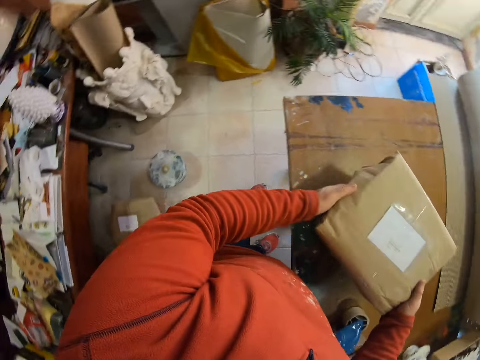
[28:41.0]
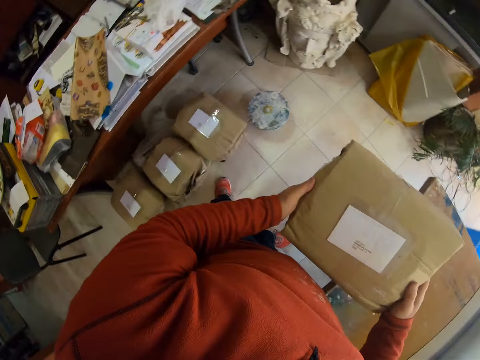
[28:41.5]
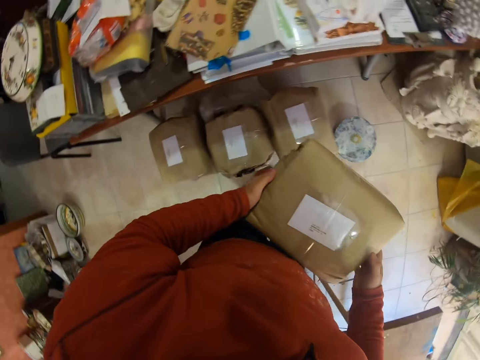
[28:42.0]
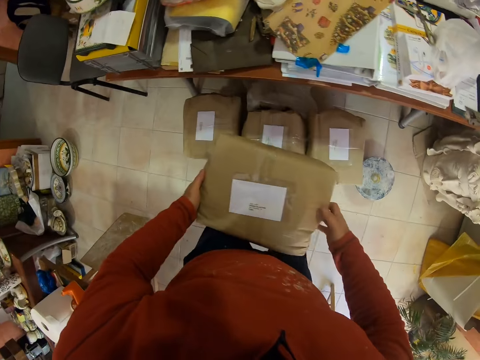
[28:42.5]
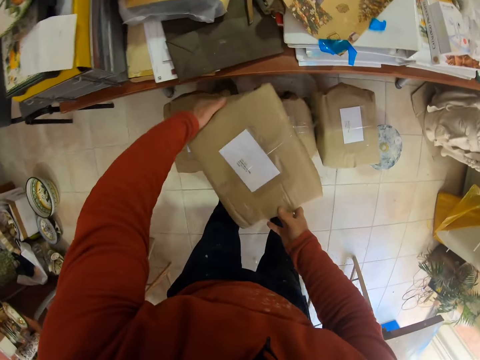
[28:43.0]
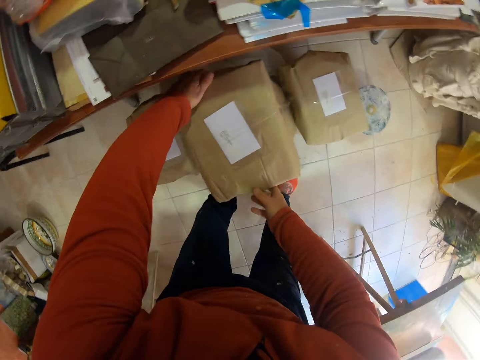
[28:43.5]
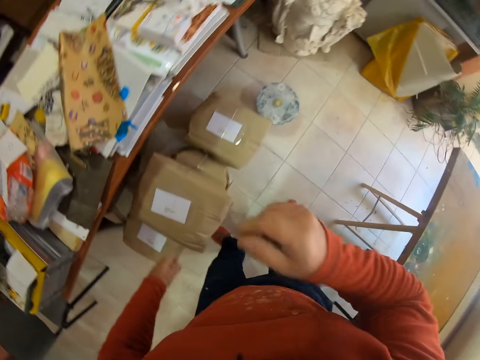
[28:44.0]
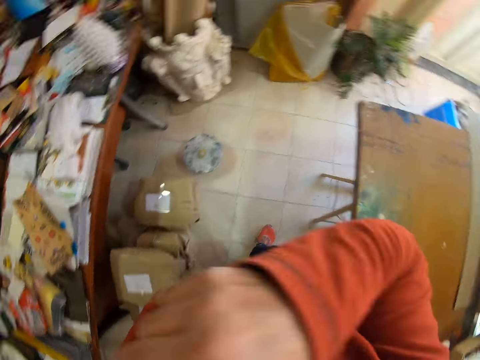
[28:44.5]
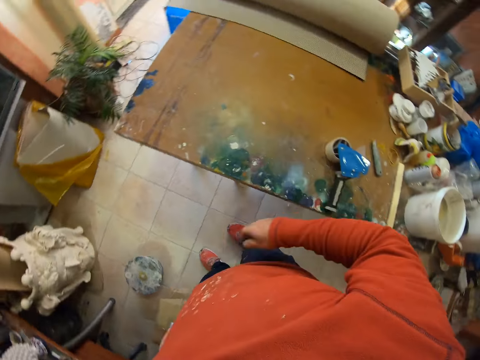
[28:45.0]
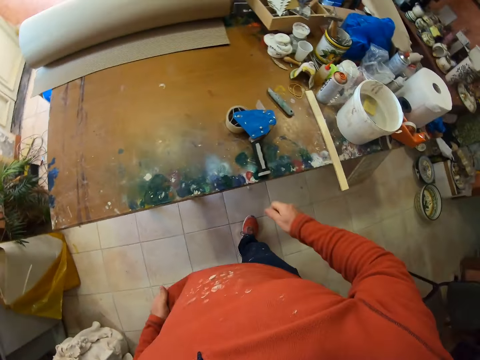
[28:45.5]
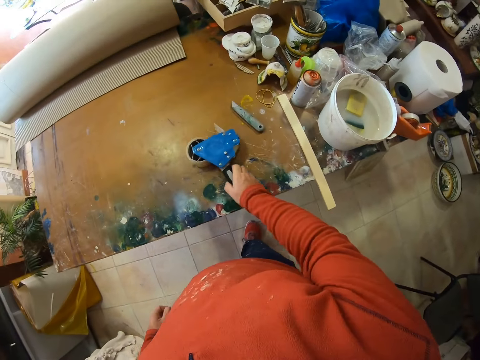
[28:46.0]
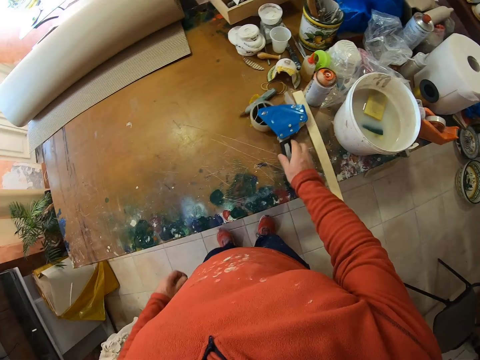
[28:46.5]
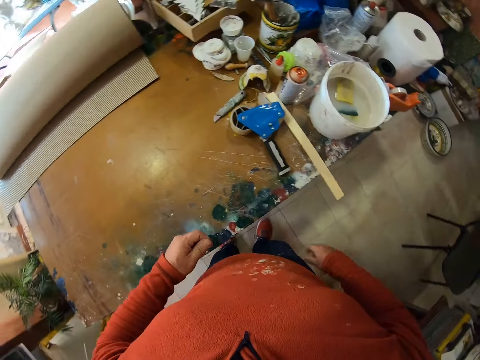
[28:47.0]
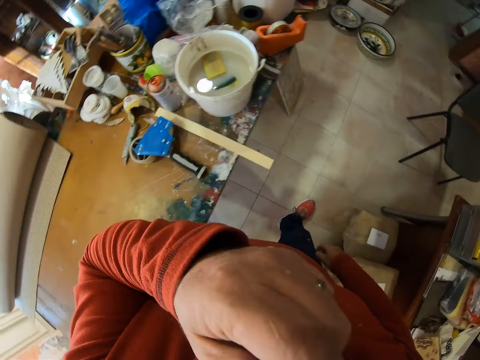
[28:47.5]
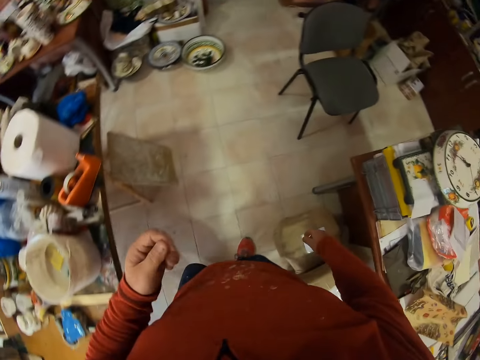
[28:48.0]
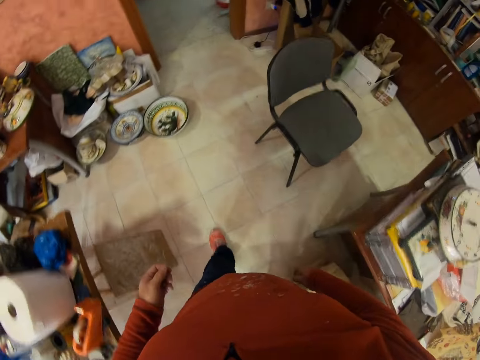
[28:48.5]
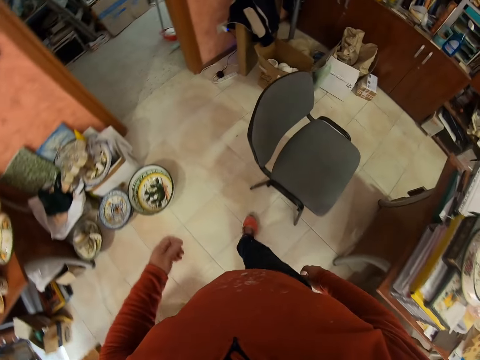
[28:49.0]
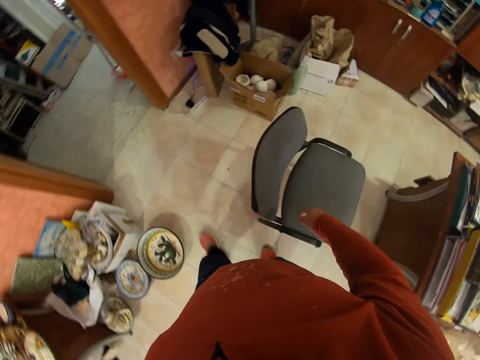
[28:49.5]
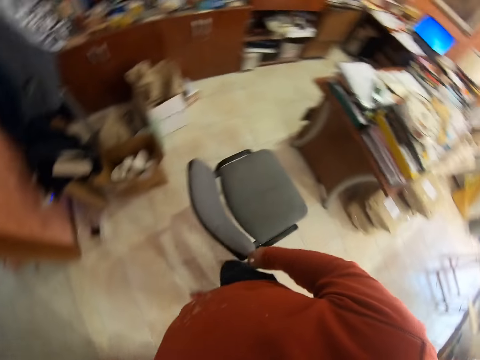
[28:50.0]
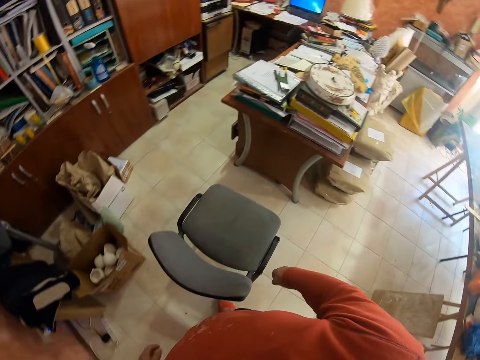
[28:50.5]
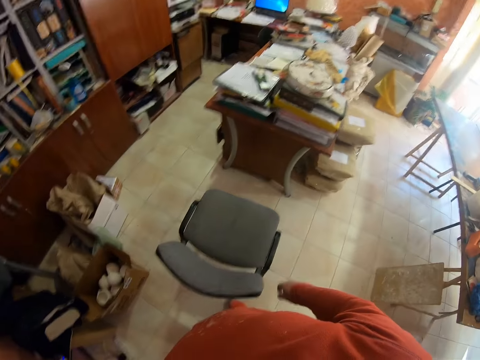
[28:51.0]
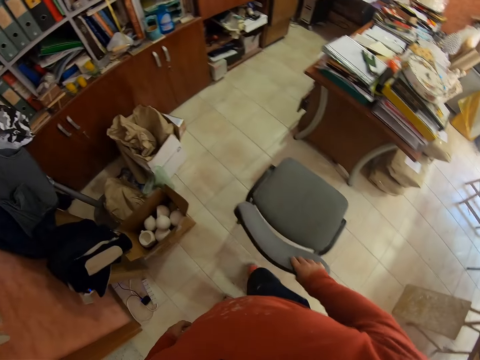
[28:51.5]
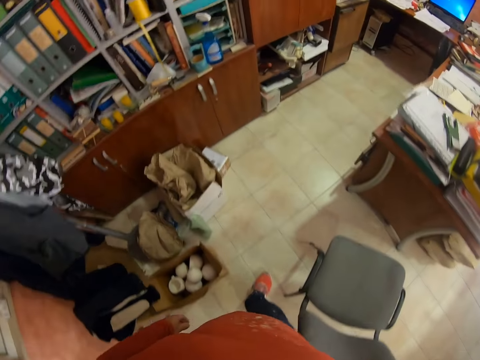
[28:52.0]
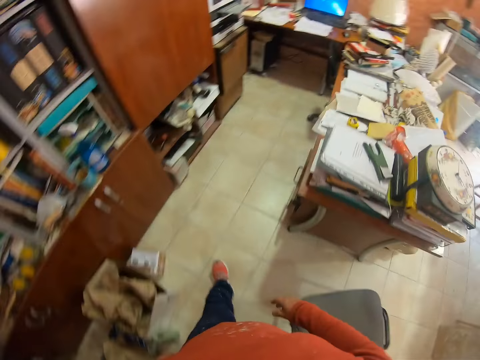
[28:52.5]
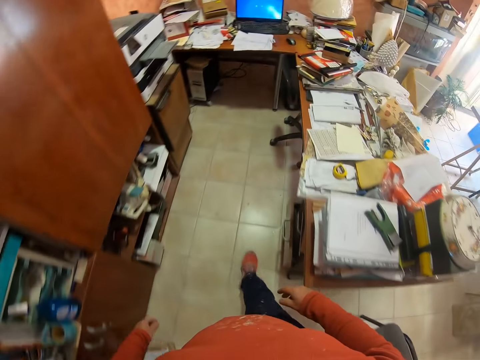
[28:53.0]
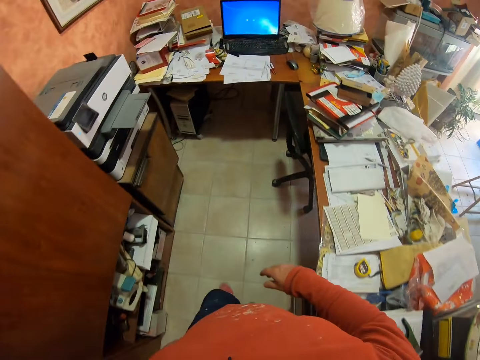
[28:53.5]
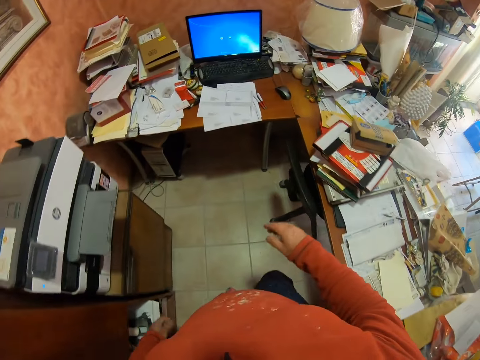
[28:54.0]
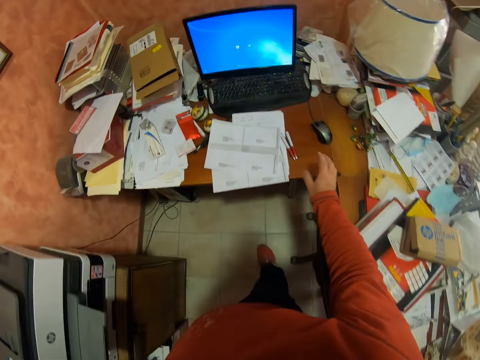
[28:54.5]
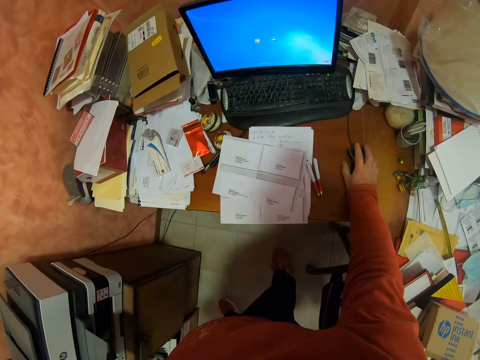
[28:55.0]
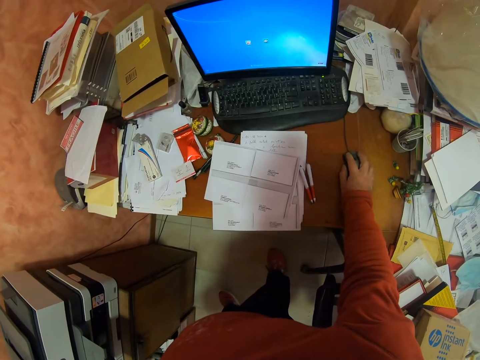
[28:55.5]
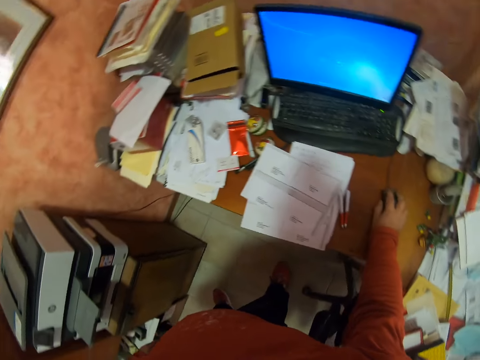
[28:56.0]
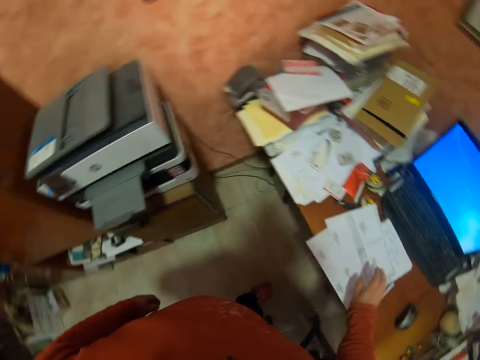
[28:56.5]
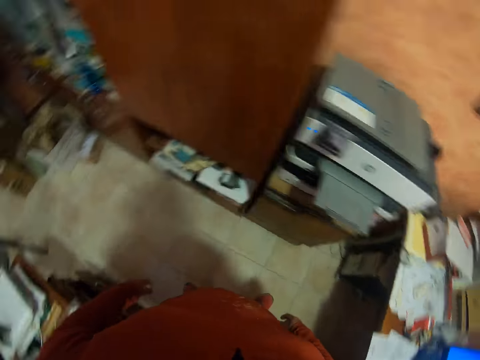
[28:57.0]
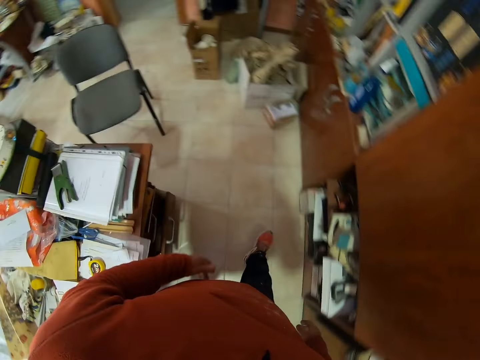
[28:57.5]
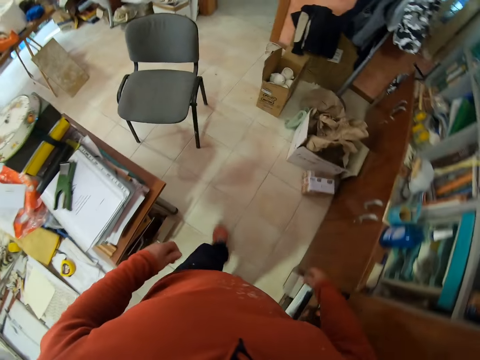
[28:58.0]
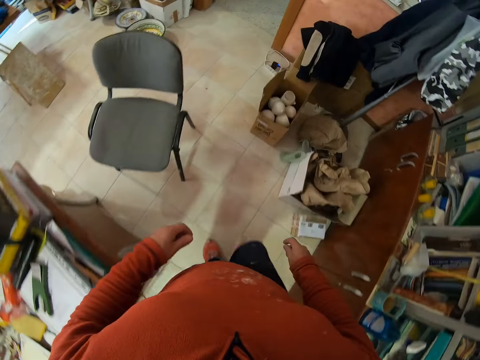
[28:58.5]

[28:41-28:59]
The camera wearer lifts luggage or paper from the table. They put the luggage on luggage. They lift an arm, lower the arm and turn around. They move seal tape on the table and pick up the seal tape. They lift an arm and lower the arm. They walk in the room. They look around the room. They hold a chair and move the chair. They release the chair. They walk in the room. They touch a mouse and hold the mouse. They release the mouse. They walk around in the room.

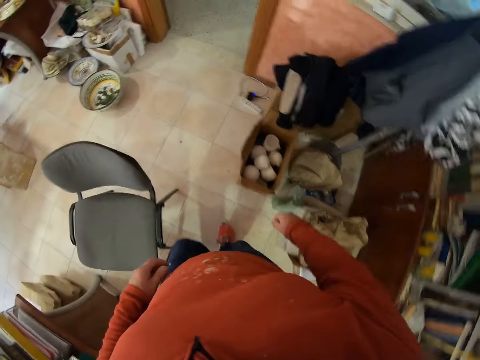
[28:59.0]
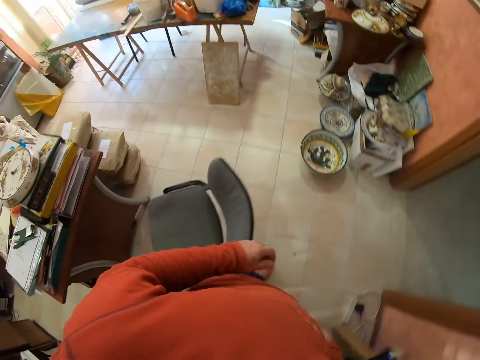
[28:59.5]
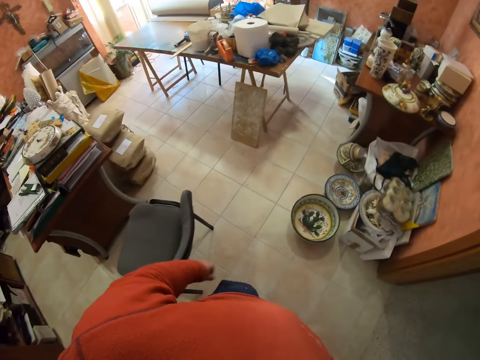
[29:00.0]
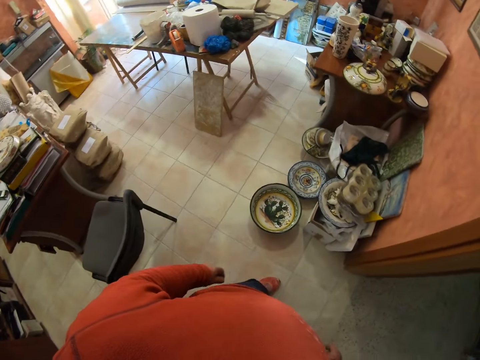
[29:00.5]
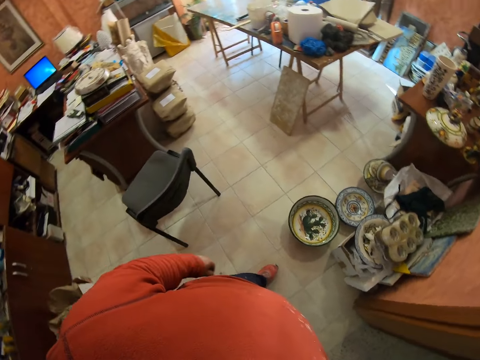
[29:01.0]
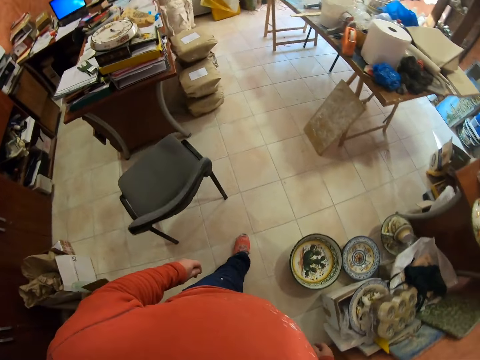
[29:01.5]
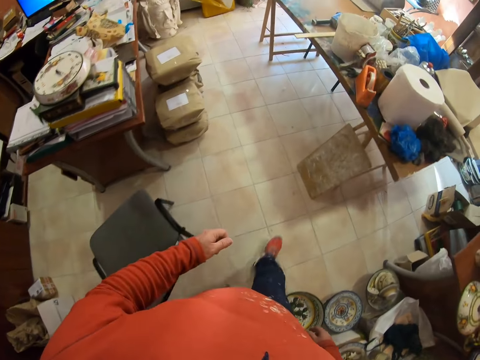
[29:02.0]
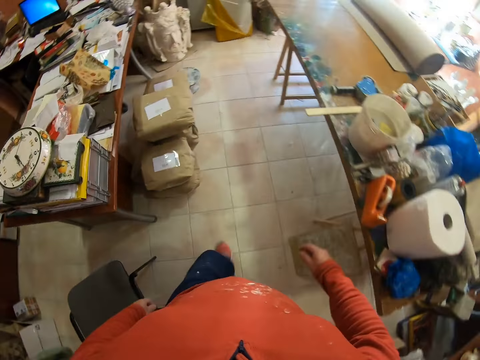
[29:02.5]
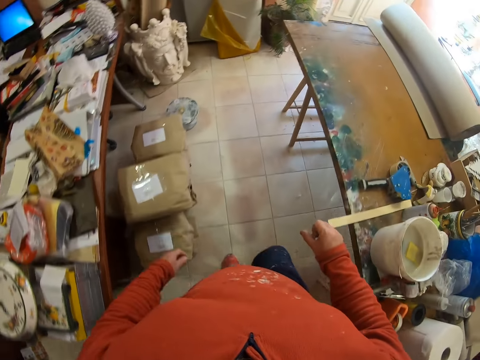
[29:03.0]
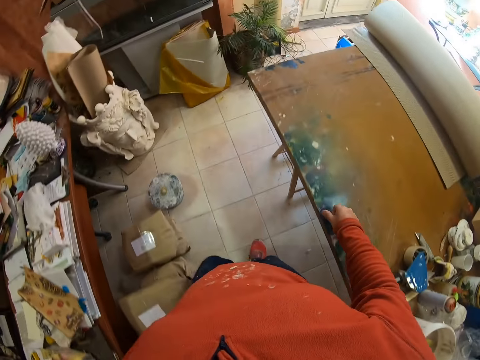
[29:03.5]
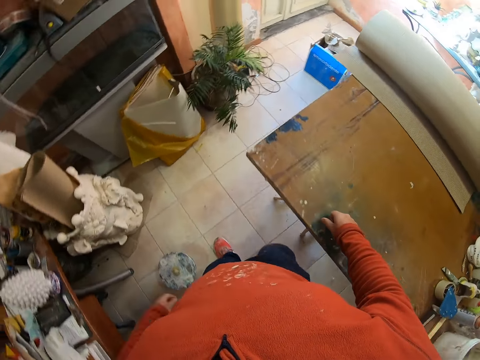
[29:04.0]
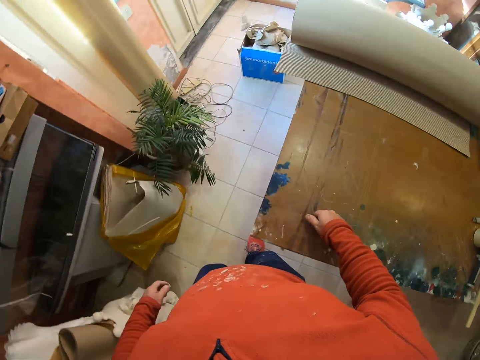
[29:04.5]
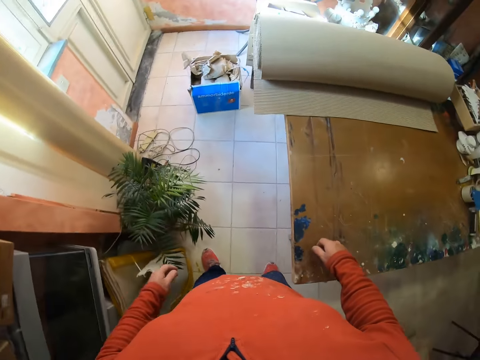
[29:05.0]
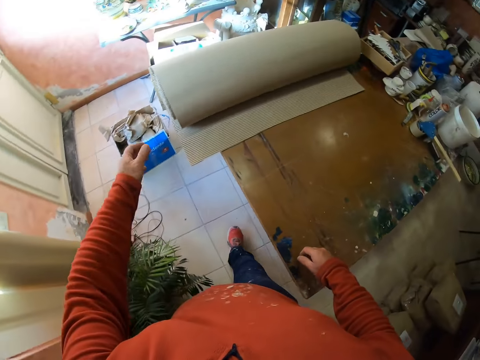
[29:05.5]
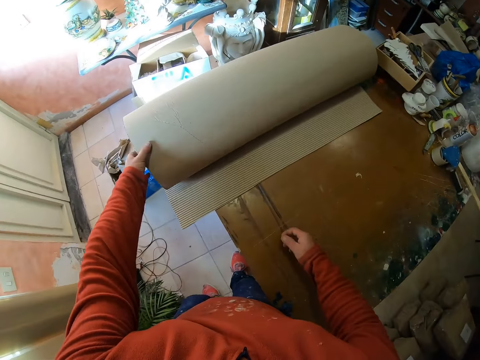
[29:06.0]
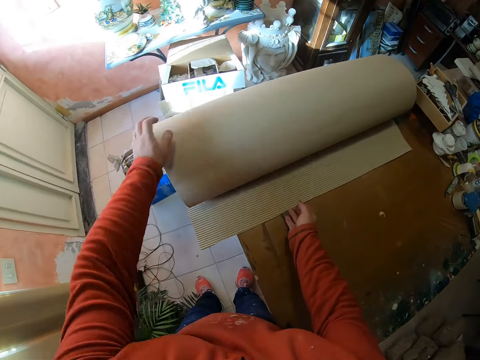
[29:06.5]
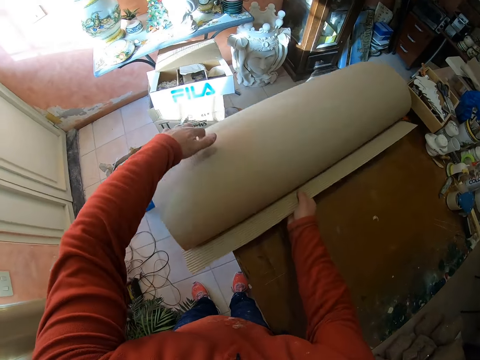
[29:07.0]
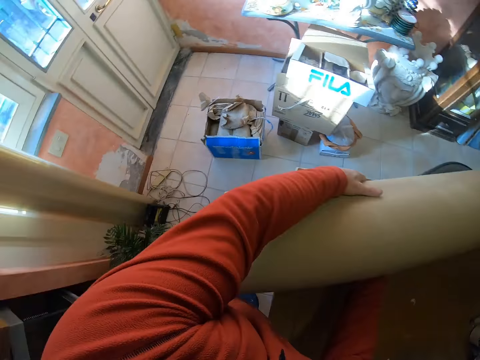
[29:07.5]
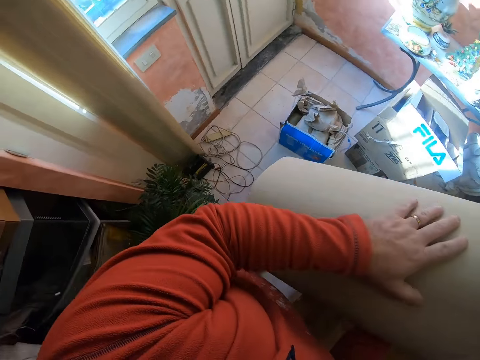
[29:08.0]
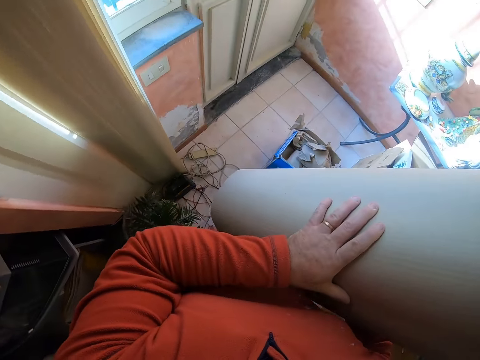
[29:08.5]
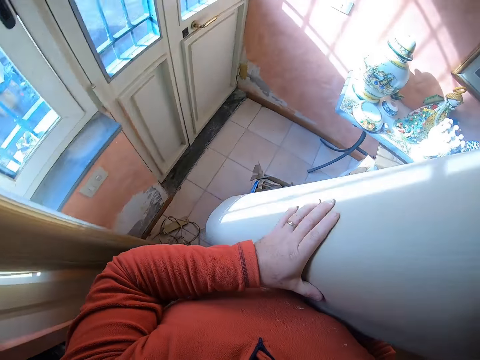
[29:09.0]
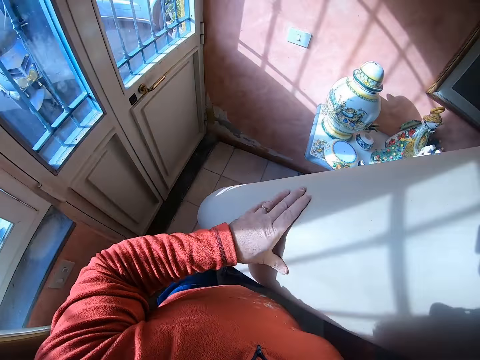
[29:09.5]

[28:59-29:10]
The camera wearer touches the table. They pick up khaki paper from the table.
